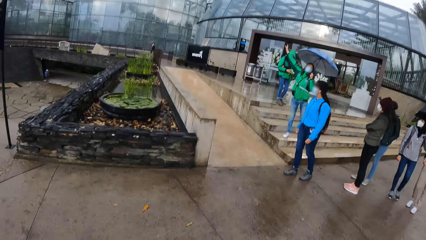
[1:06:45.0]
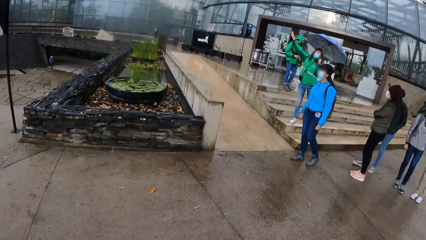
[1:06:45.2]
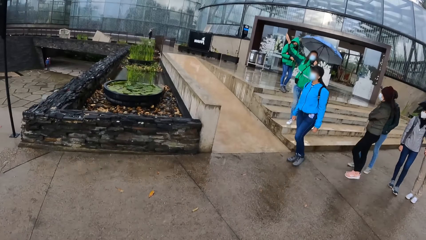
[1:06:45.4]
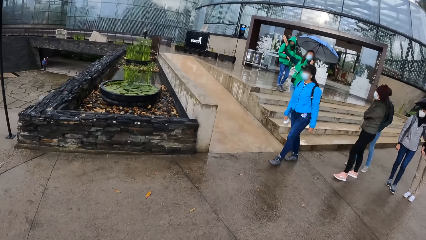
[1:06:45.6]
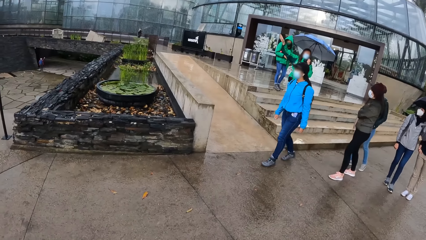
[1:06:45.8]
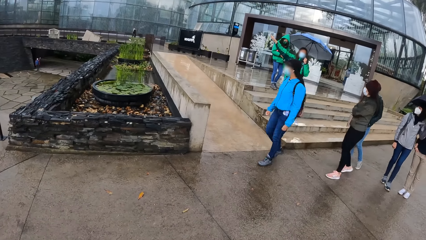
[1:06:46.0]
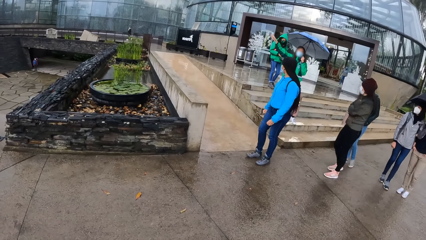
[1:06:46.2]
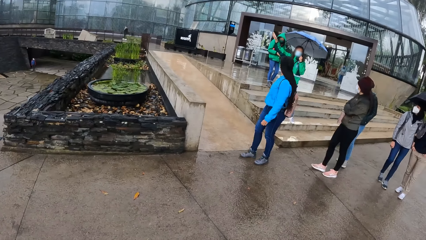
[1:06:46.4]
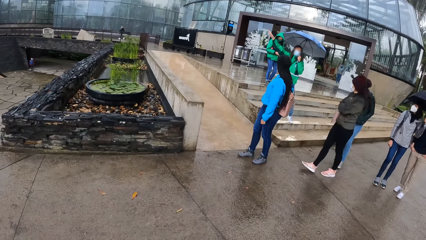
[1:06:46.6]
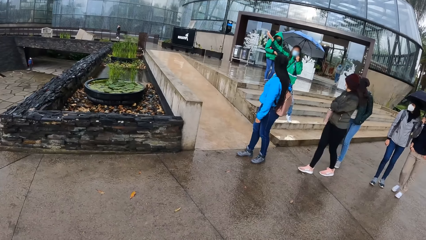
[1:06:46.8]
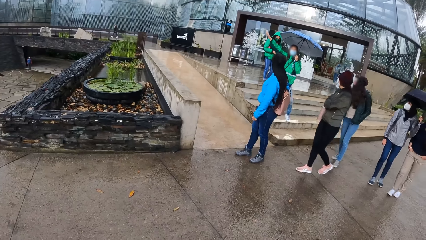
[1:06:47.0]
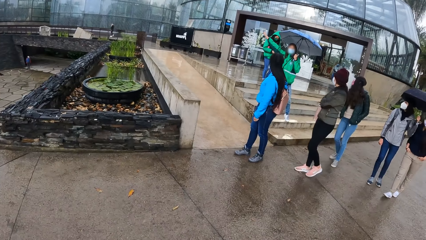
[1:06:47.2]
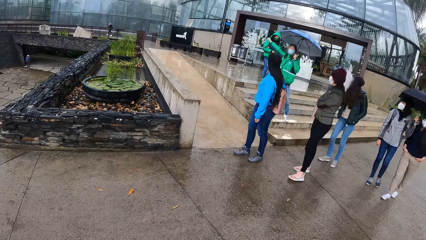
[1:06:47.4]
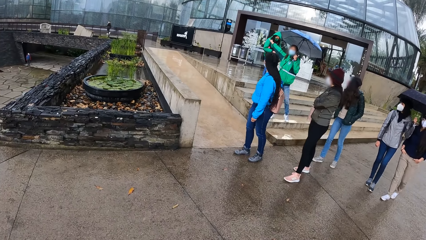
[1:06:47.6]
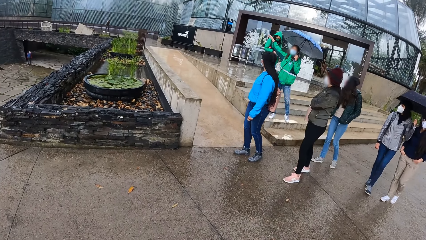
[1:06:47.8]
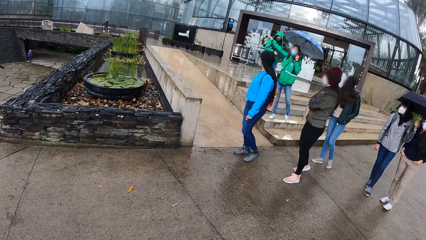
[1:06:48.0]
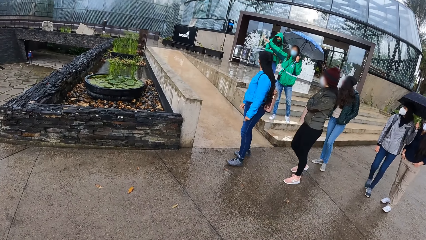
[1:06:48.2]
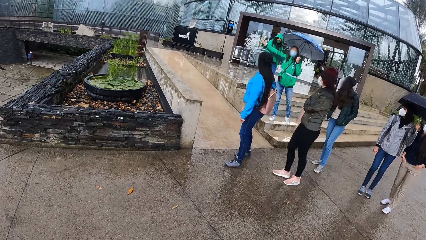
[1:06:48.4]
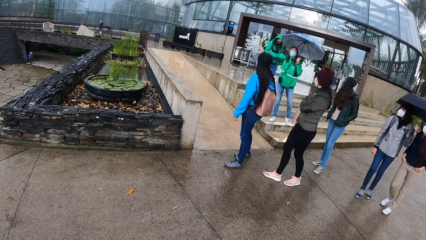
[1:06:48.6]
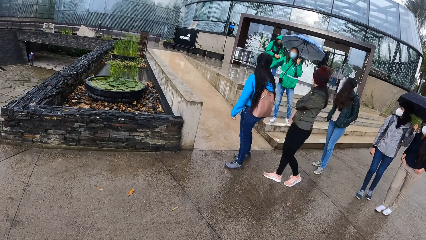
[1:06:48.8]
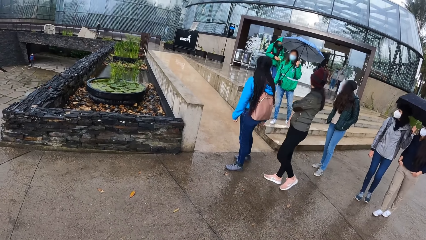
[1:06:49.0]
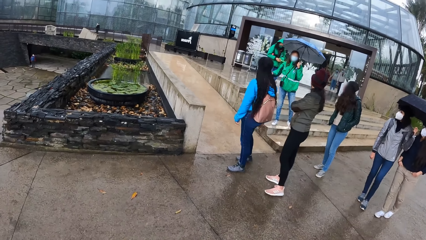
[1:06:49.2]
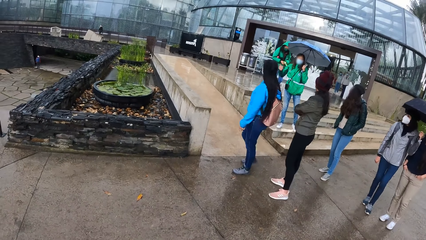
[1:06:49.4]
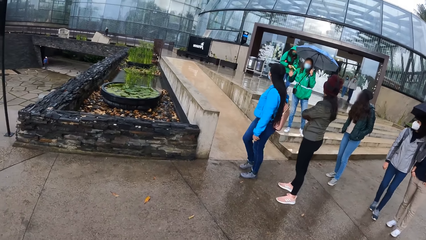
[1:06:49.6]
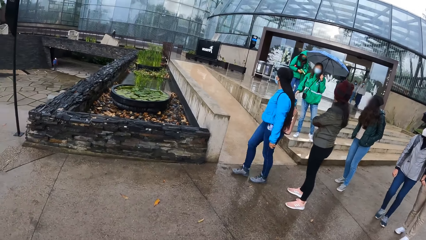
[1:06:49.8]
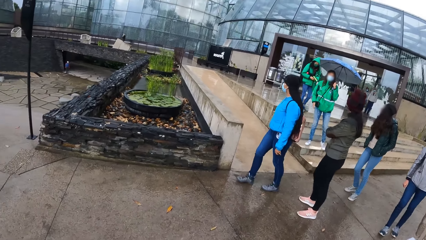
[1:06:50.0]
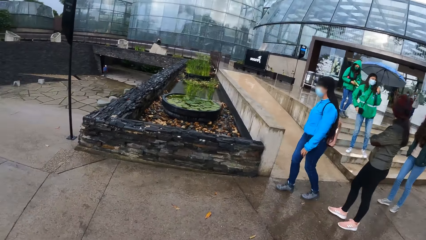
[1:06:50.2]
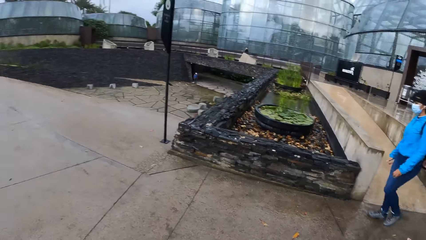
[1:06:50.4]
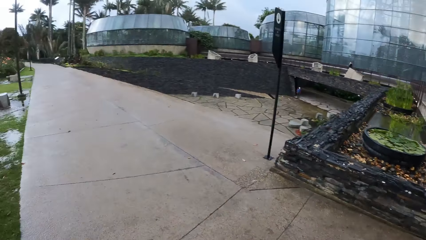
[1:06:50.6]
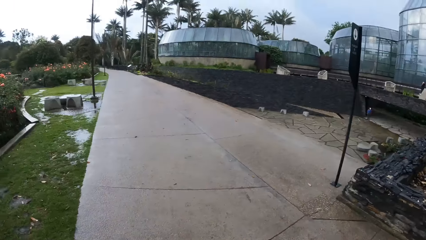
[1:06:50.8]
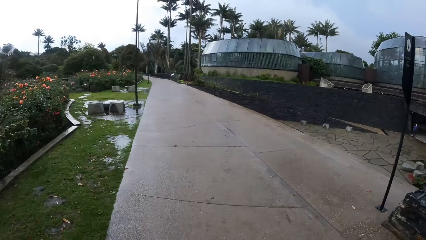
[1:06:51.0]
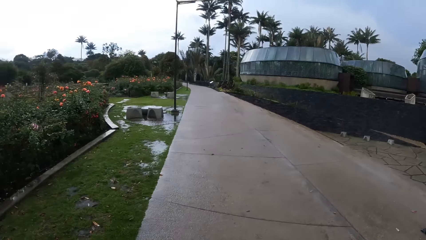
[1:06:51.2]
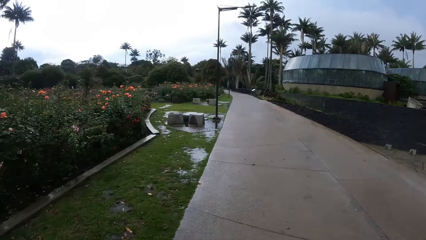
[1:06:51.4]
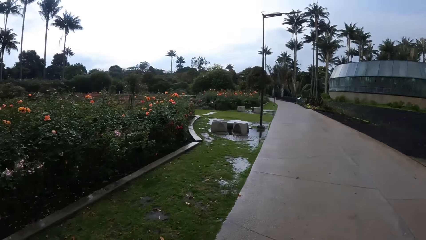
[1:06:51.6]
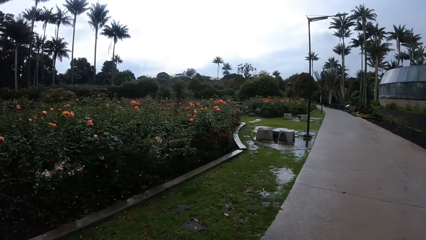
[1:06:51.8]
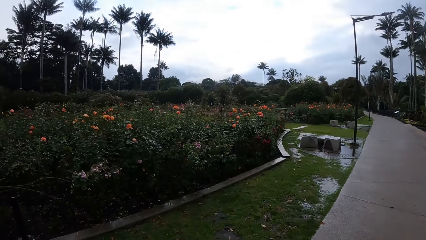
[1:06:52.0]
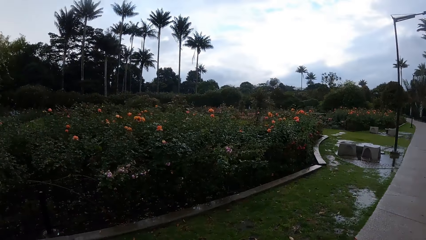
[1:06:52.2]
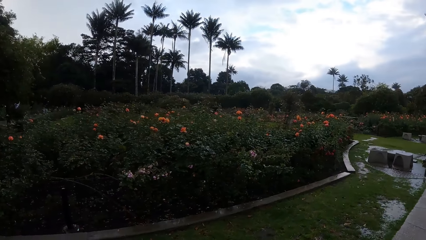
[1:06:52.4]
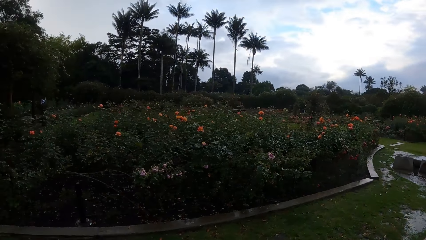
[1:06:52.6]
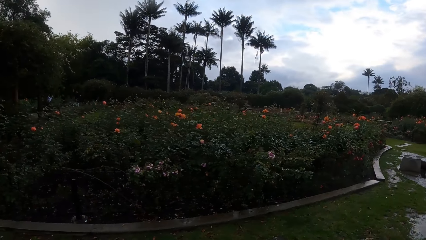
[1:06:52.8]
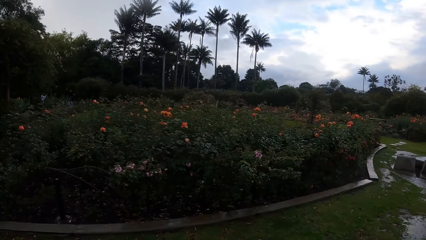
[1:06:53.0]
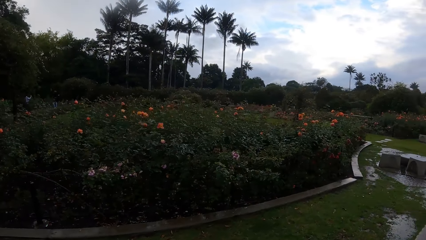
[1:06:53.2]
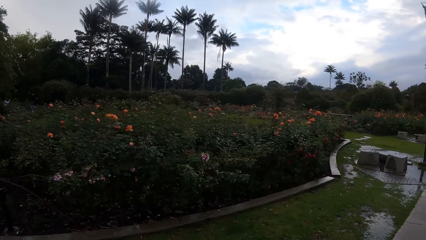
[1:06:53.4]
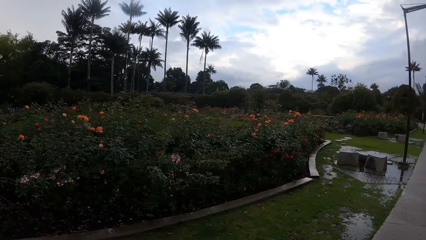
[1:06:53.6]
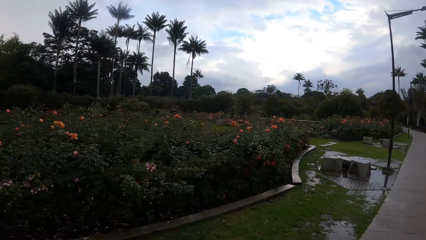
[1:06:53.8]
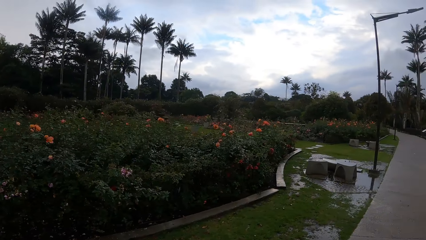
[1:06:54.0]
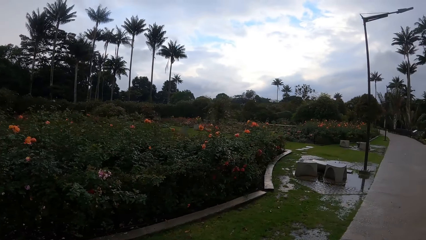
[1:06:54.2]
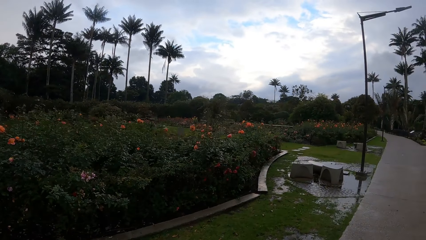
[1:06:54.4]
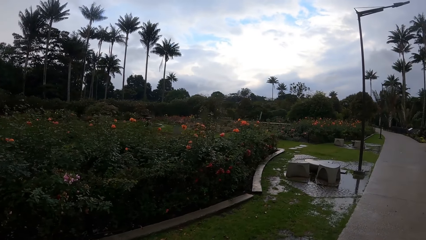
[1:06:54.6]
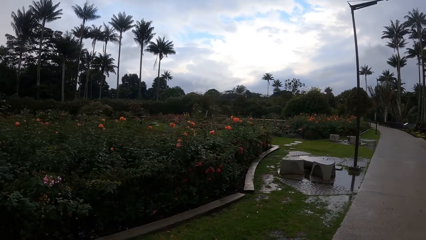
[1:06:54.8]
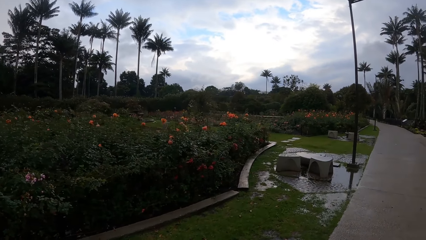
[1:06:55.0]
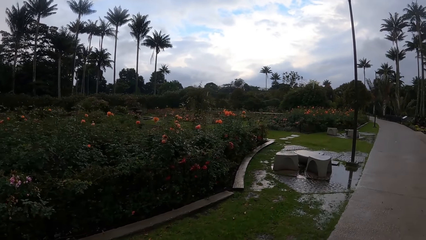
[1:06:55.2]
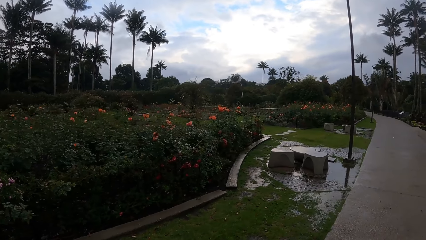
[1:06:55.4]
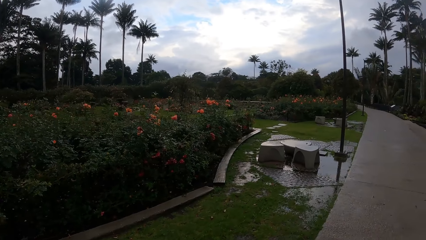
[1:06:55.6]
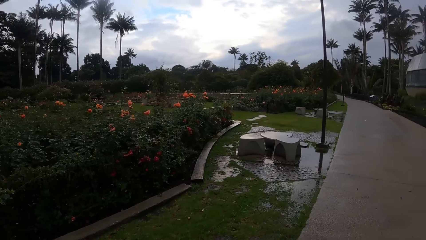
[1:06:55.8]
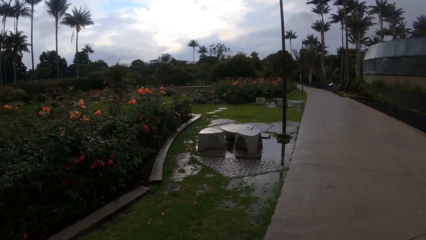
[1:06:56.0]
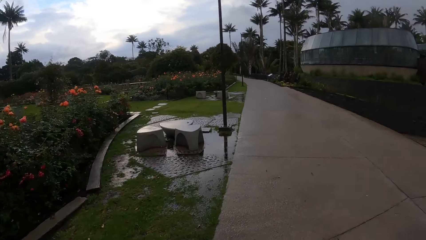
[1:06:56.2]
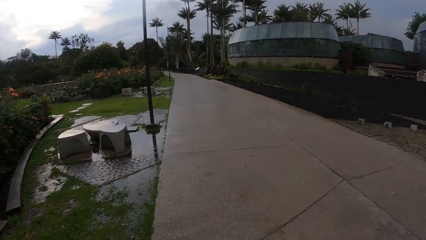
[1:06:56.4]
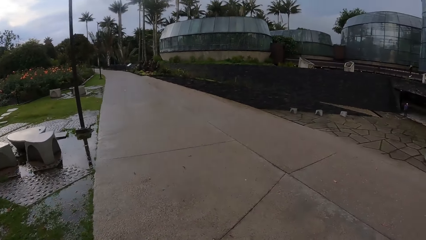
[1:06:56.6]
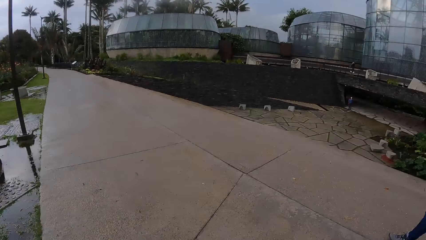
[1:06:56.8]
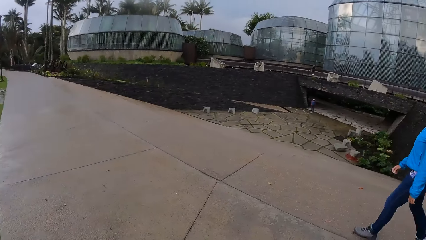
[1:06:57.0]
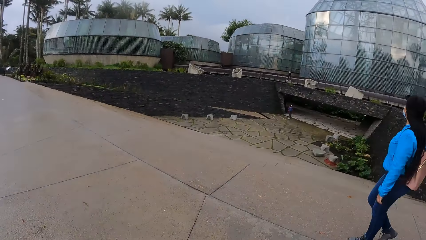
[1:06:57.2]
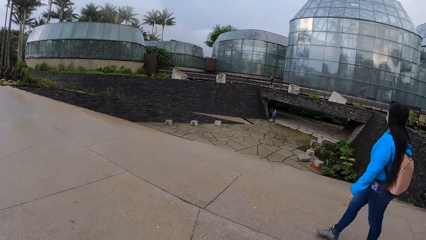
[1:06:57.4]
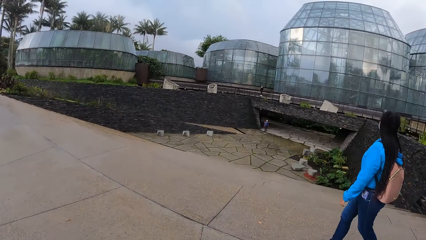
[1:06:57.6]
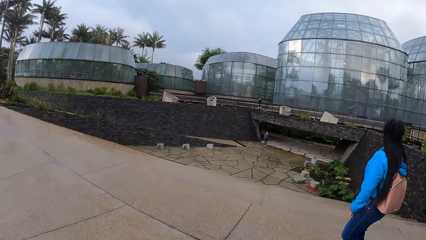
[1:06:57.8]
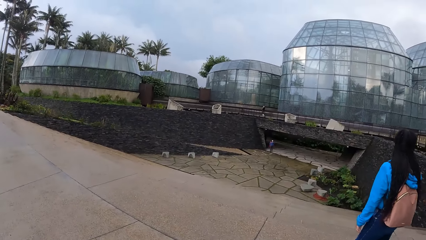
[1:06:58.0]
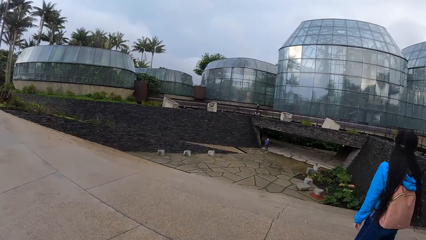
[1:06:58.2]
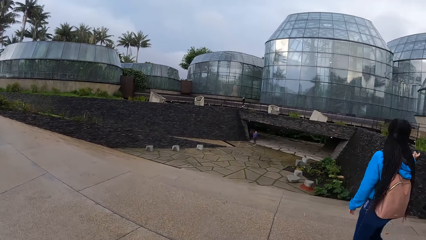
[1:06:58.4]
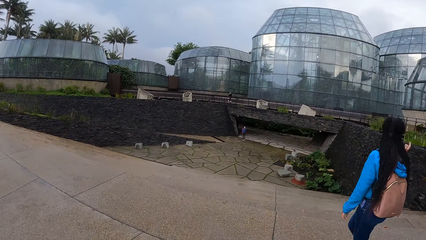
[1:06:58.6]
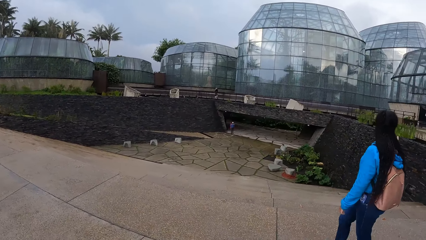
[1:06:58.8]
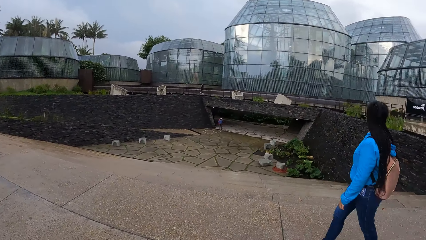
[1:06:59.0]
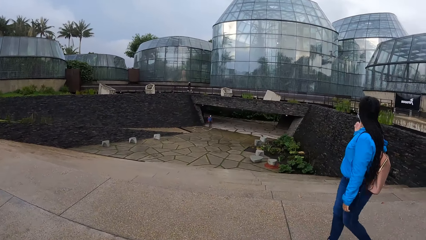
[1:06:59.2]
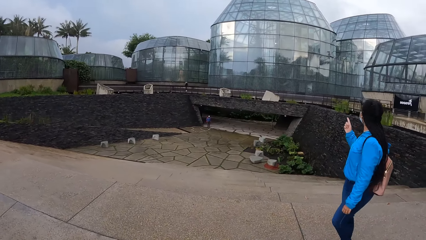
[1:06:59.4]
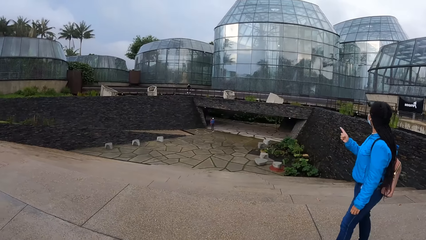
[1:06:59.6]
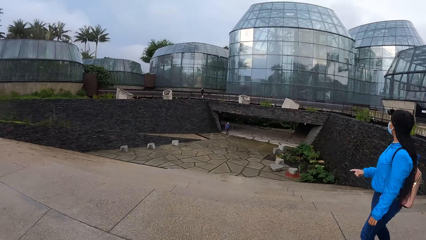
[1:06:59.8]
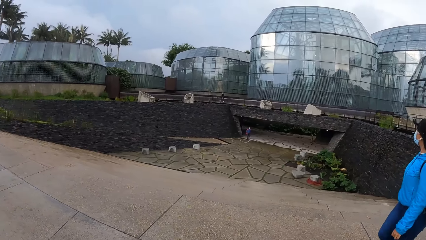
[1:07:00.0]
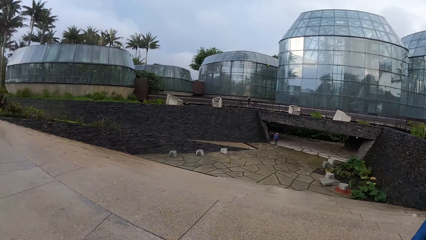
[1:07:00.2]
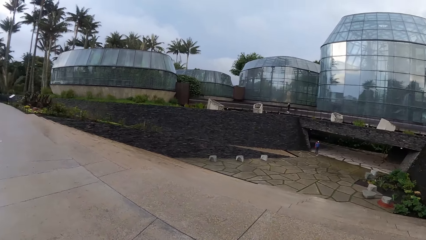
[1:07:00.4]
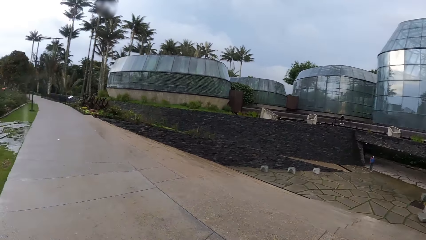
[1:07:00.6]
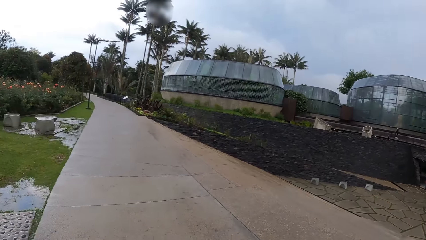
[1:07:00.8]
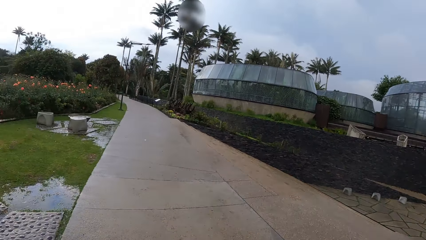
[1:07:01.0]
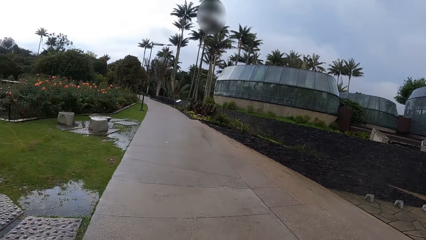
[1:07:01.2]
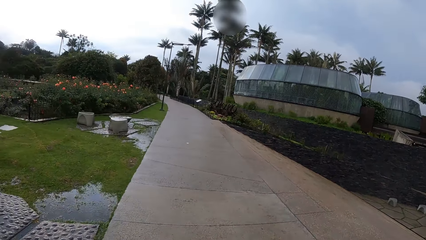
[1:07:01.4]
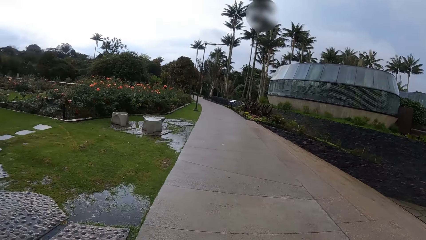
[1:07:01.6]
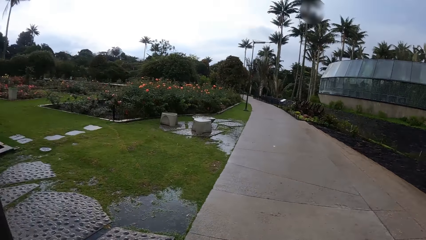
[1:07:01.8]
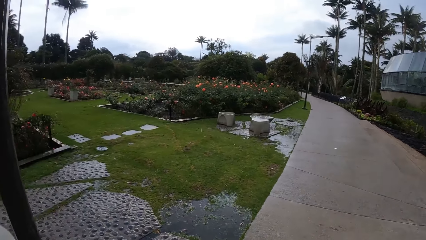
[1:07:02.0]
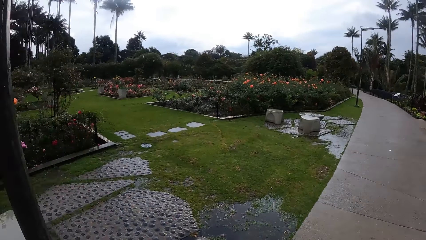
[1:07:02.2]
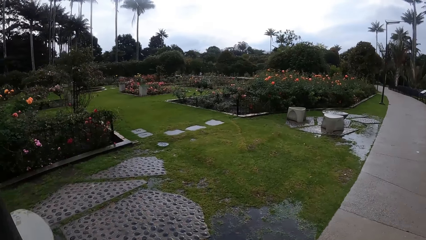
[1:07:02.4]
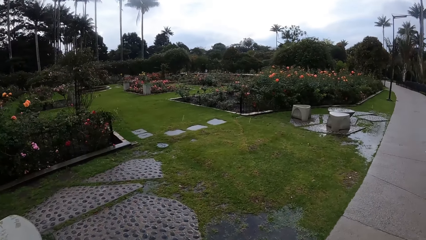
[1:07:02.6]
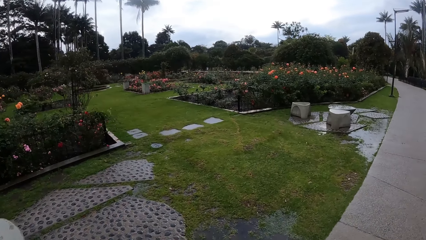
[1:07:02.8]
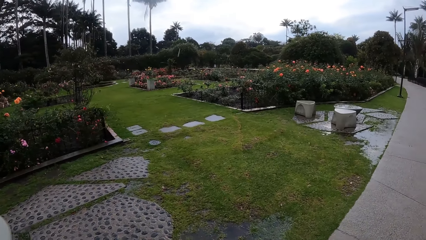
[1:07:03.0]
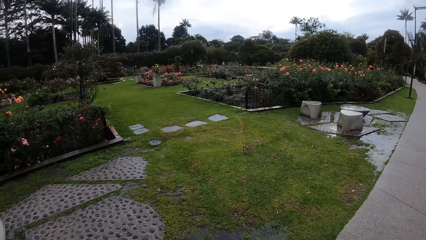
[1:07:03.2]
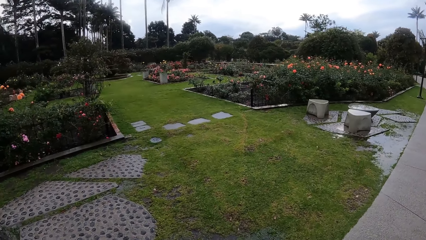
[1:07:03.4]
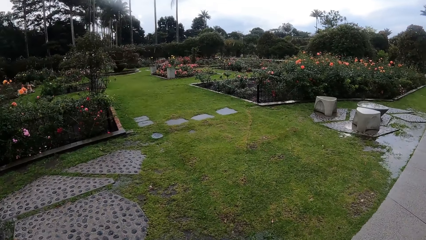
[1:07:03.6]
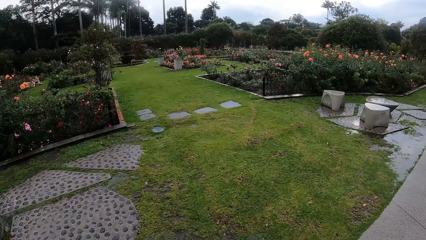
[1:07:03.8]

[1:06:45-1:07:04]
Four women each walk on the pavement. The camera wearer moves around. A woman moves around. The camera wearer walks around.
